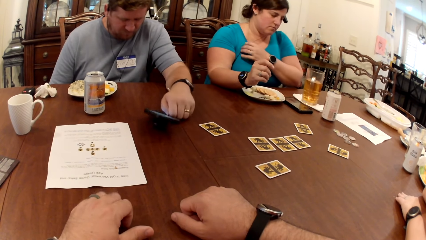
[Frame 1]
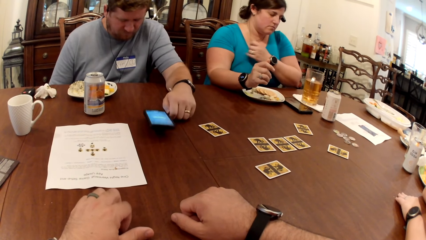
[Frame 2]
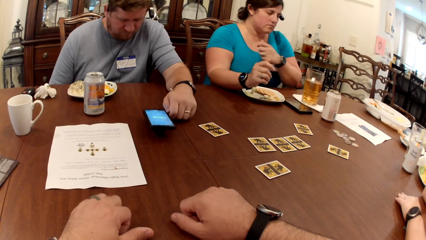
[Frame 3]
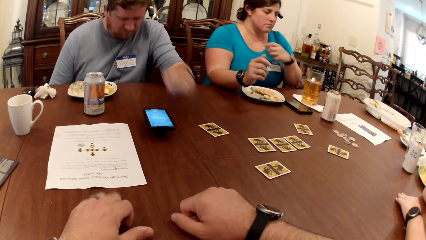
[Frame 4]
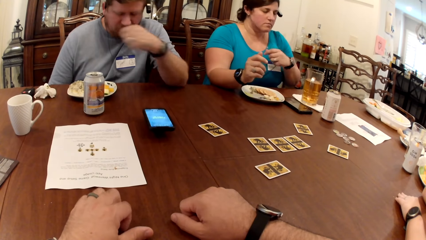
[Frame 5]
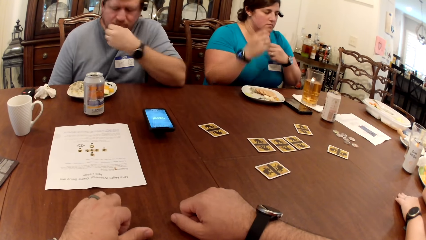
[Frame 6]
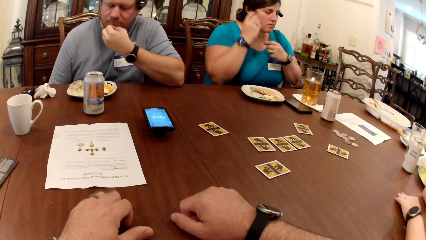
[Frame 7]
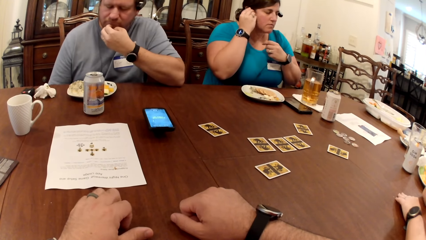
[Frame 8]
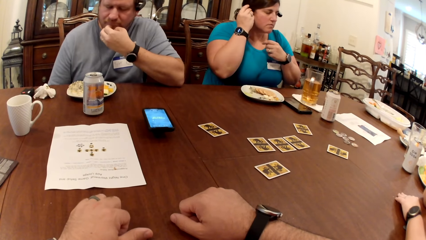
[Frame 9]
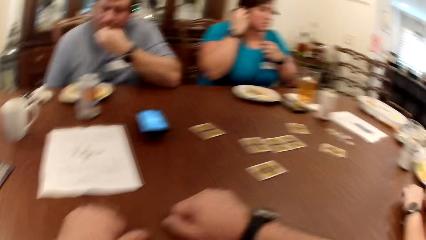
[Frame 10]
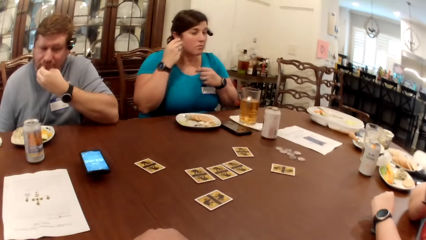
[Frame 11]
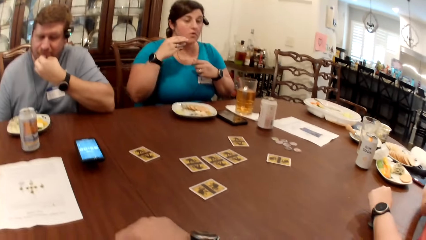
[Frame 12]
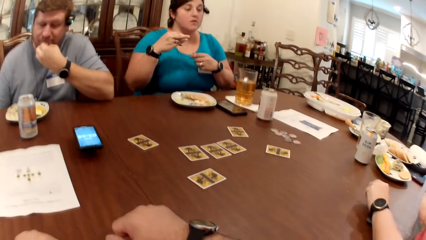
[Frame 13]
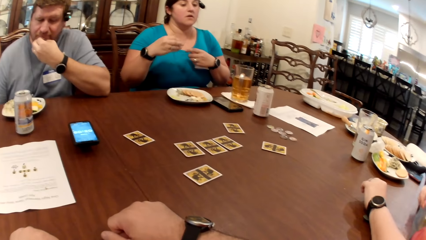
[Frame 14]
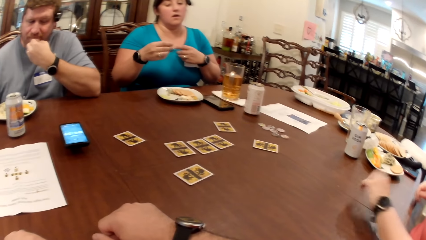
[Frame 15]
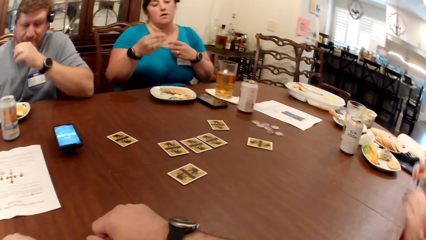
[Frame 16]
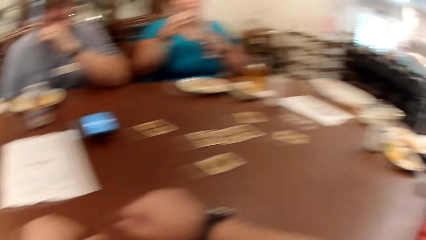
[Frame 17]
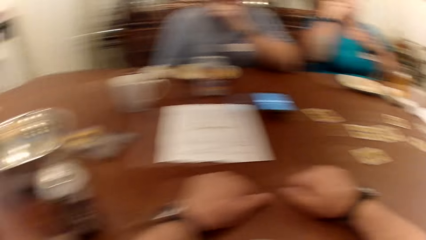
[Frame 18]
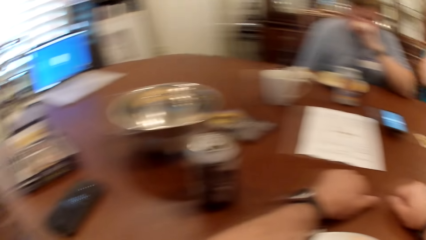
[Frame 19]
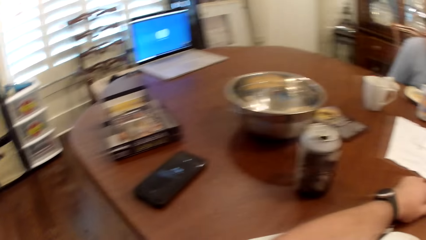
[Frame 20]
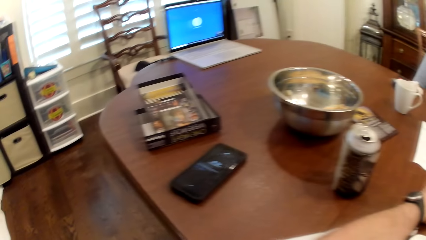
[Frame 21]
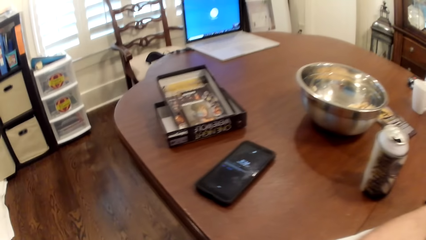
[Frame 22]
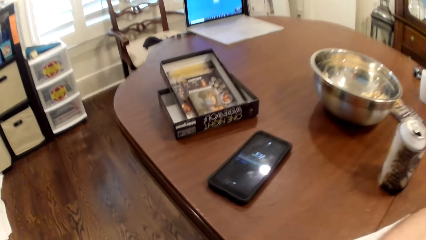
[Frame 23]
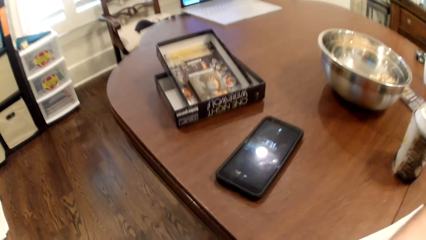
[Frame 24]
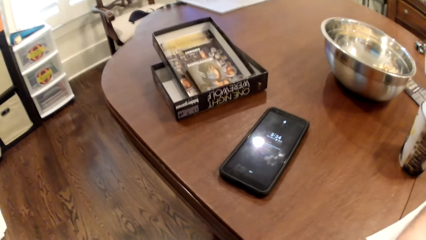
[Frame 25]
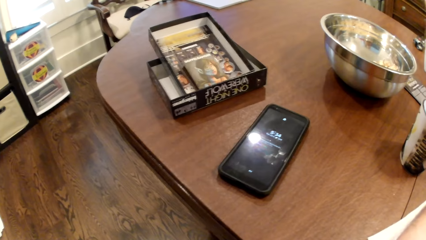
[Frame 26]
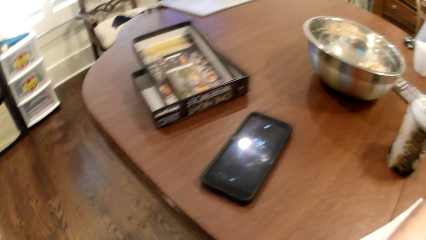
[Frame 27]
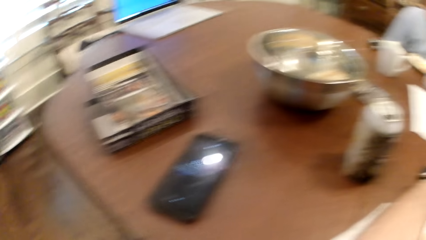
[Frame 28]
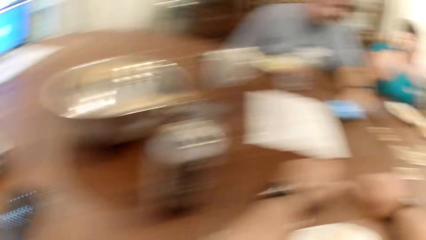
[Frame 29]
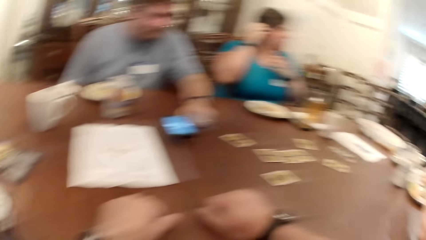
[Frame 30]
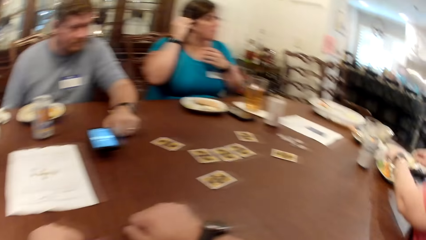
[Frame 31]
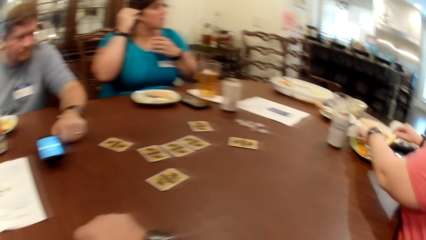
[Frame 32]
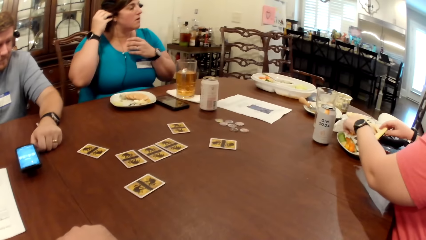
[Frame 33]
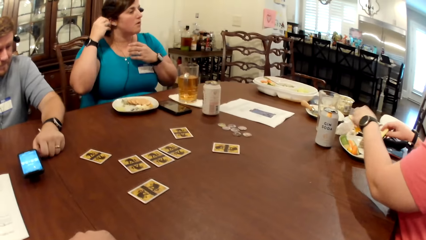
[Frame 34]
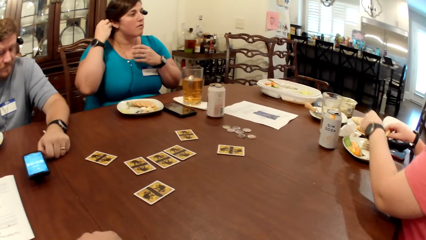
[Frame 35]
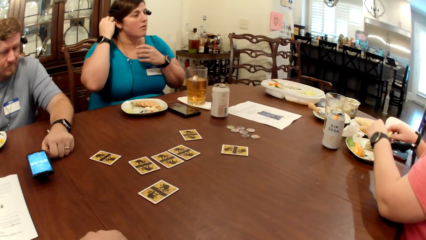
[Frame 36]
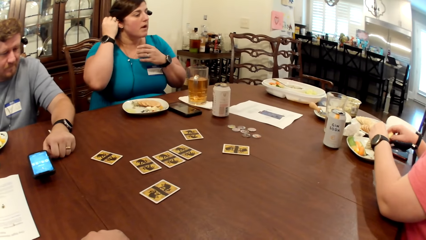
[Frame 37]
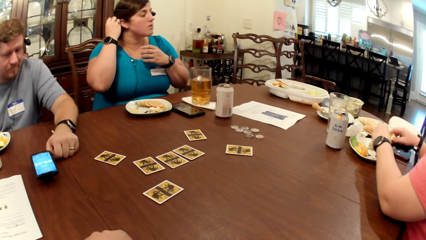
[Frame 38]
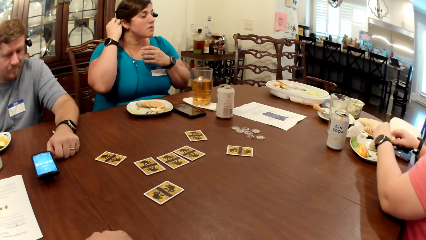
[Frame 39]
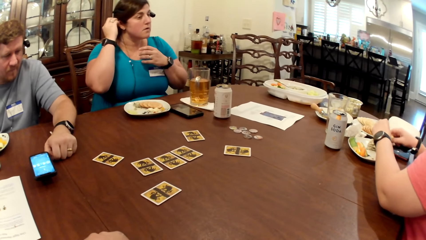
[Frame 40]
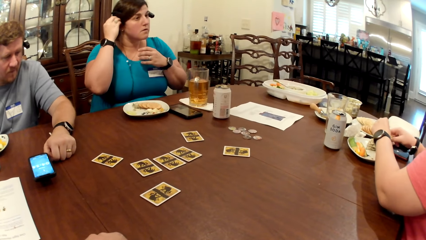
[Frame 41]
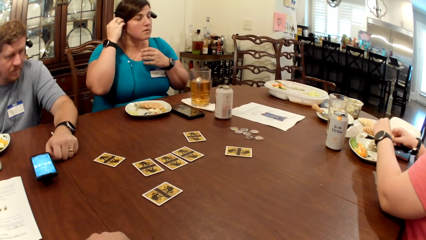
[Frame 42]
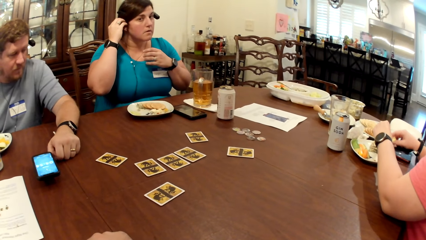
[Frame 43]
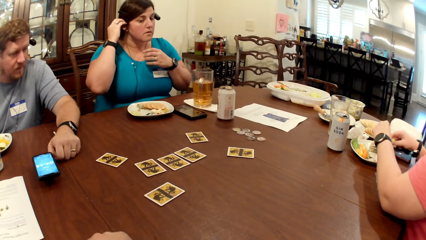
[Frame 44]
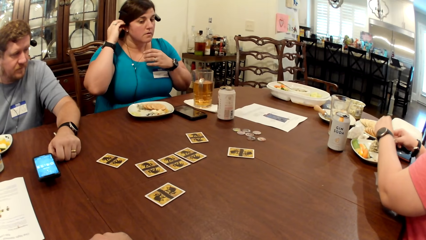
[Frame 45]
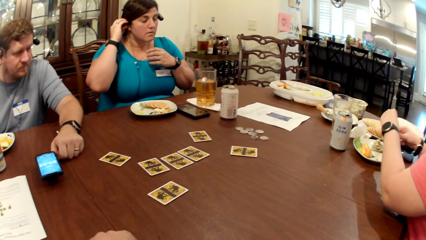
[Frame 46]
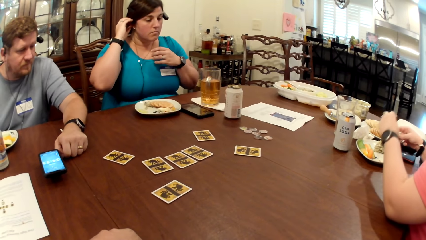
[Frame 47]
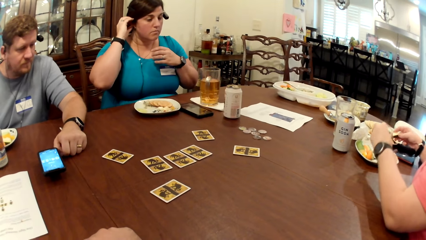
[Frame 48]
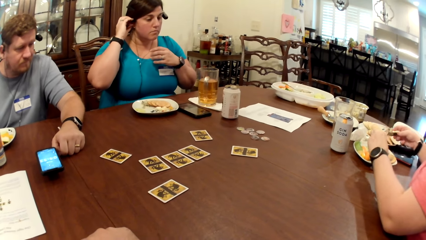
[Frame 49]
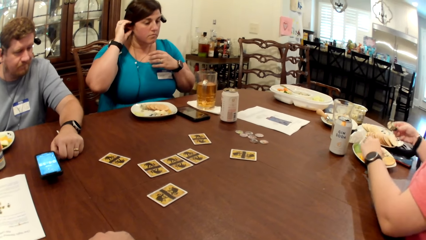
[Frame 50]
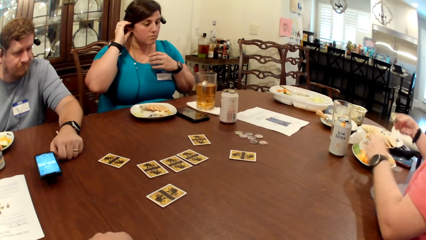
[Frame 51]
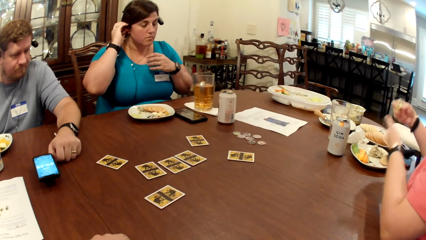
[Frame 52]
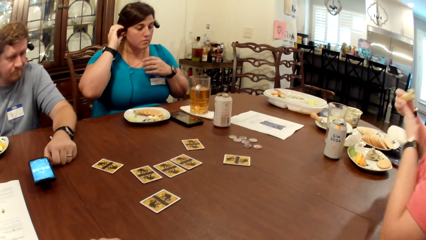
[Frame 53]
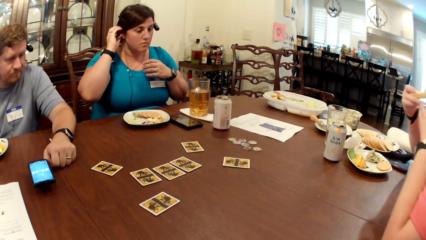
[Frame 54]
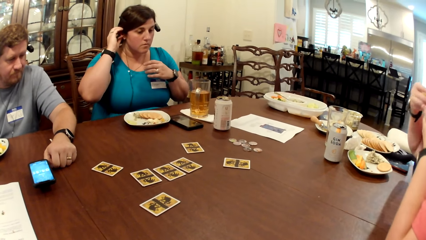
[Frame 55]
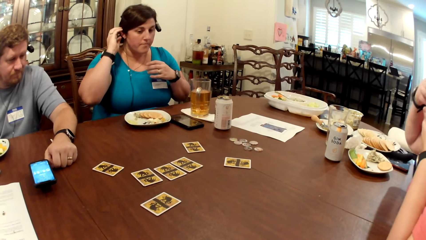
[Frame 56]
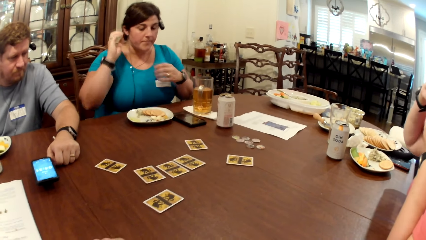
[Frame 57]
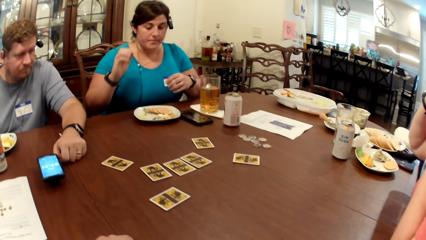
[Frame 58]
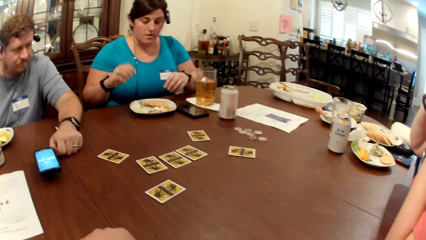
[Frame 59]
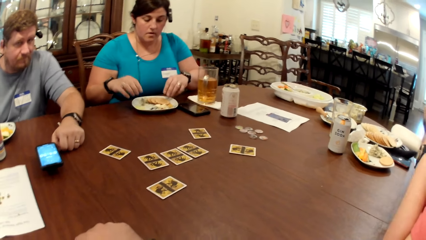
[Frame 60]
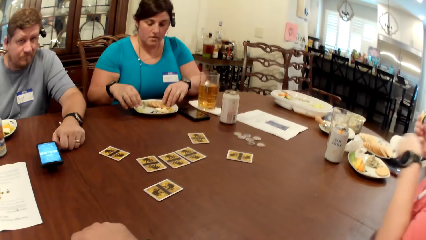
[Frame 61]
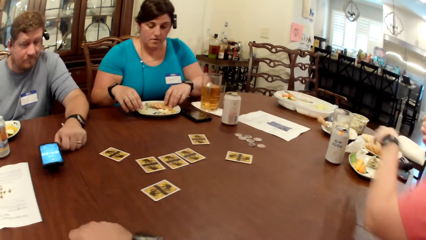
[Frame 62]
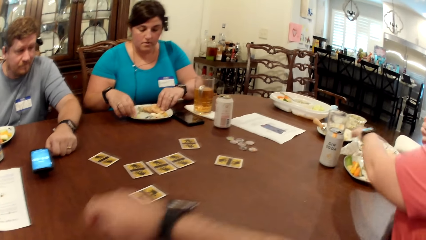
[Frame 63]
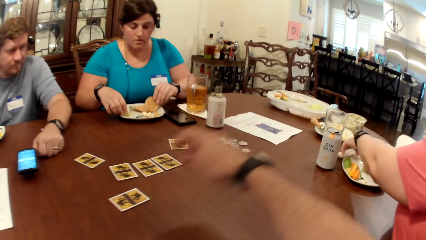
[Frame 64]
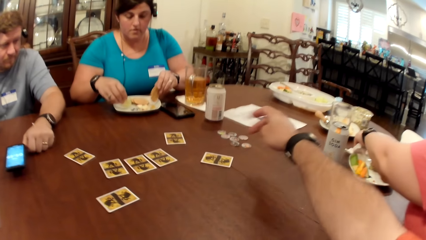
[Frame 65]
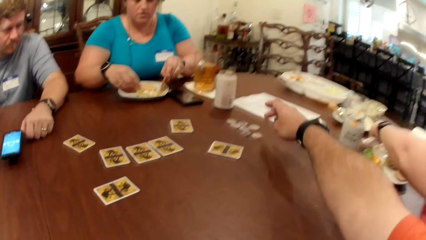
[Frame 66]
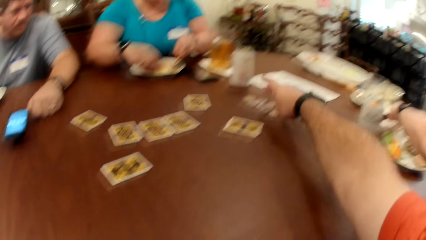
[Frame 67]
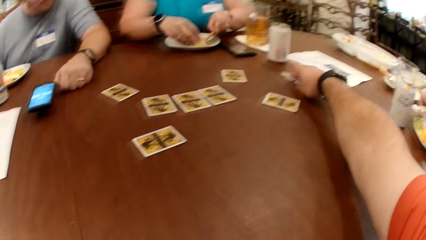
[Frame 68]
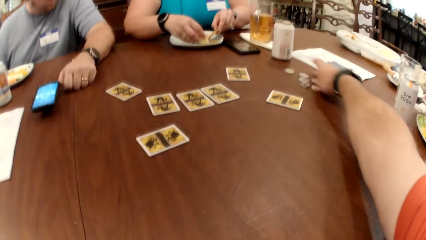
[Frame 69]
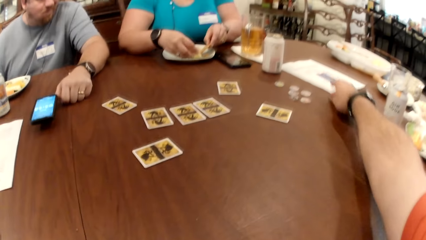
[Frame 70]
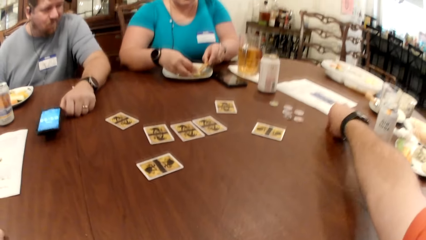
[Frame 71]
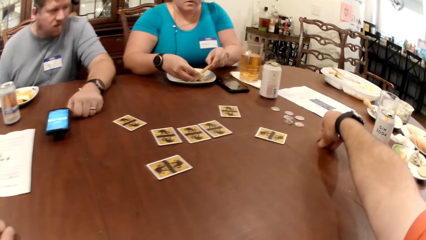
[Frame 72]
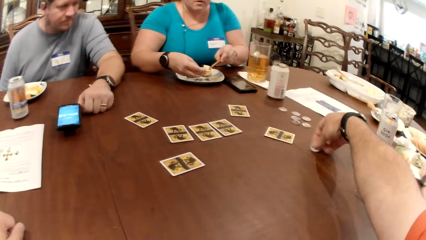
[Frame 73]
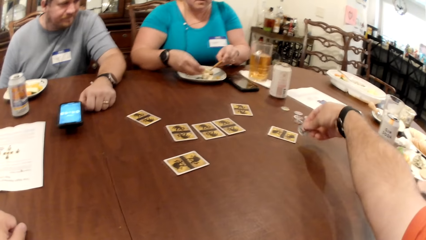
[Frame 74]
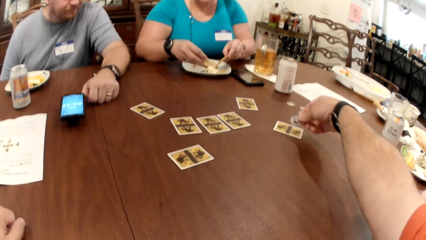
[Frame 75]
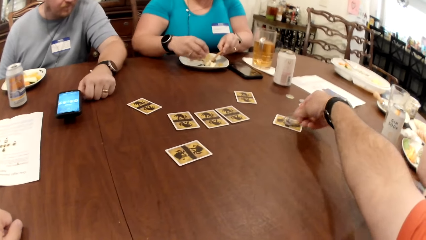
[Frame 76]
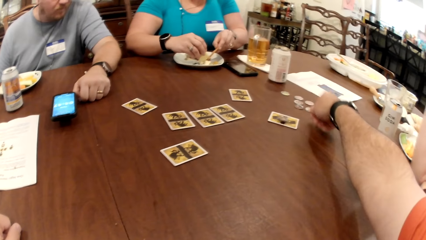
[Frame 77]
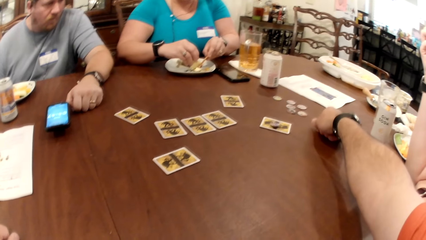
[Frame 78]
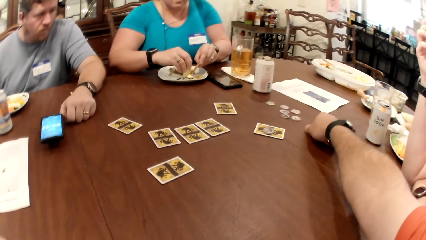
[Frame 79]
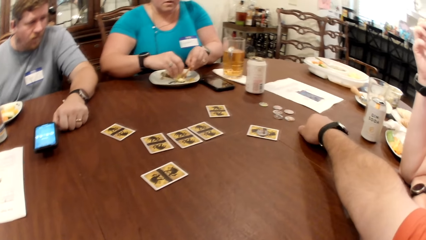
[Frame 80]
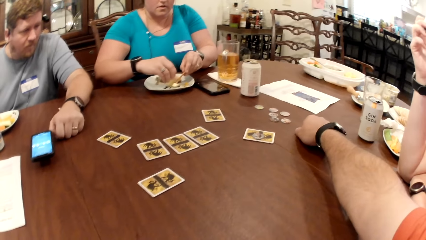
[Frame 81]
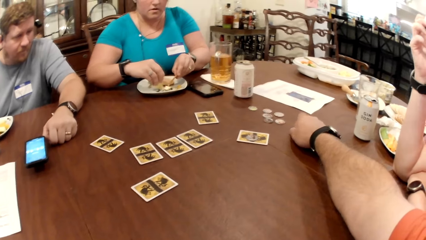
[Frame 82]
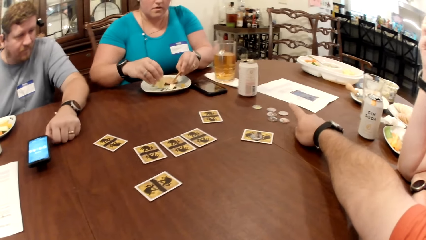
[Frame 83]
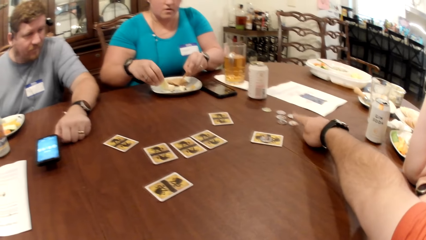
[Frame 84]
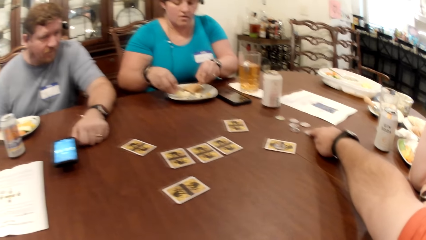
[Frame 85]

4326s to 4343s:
A woman adjusts the wire on her chest with her left hand. A man hits the phone on the table with his left hand. The man touches his face with his left hand. The woman removes an earphone in her right ear. The camera wearer turns around the room. The woman fixes the earphone in her right ear. Another woman eats the celery with her right hand. A third woman picks a biscuit from a plate on the table with her left hand. The third woman picks a cucumber from the plate on the table with her right hand. The second woman cleans her left hand on a paper towel on the table. The camera wearer moves his hand forward. He picks a poker chip from the table with his right hand. He moves the card. He picks up the card. He drops the poker chip on a card on the table with his right hand. He puts the card down. The third woman picks some sauce from the plate on the table with the biscuit and the cucumber in both hands. The camera wearer moves his hand on the table. He points his finger forward.
